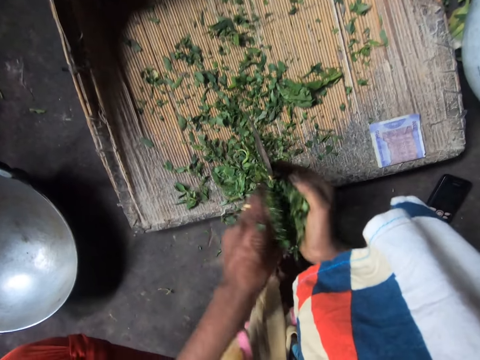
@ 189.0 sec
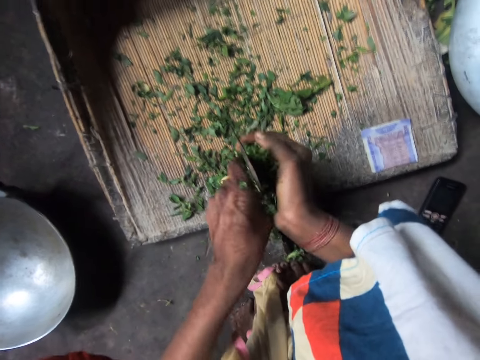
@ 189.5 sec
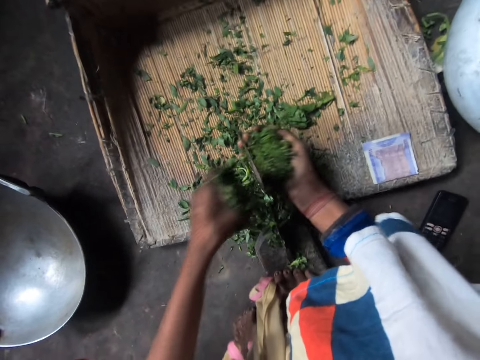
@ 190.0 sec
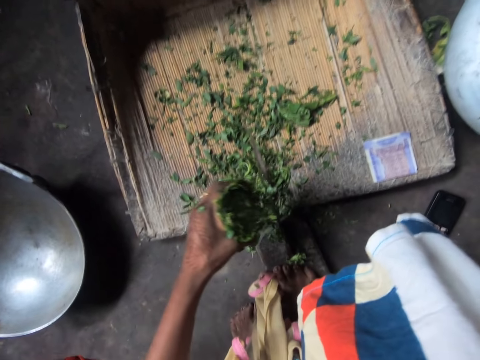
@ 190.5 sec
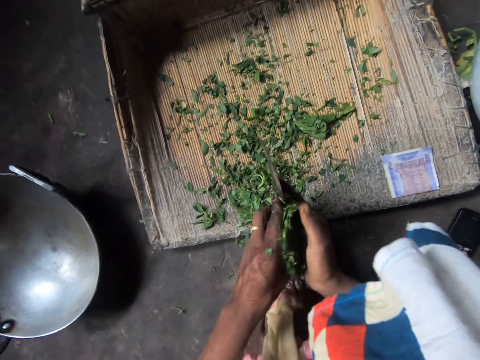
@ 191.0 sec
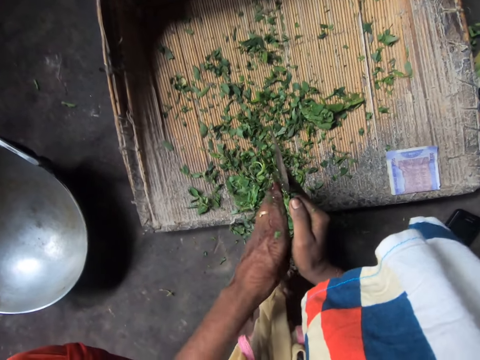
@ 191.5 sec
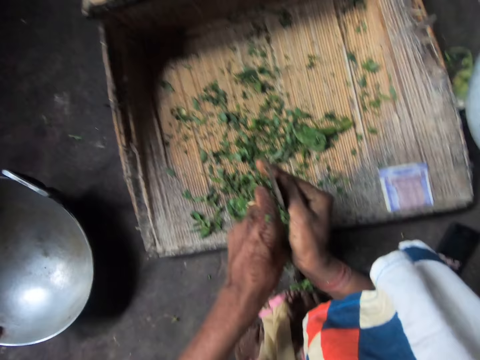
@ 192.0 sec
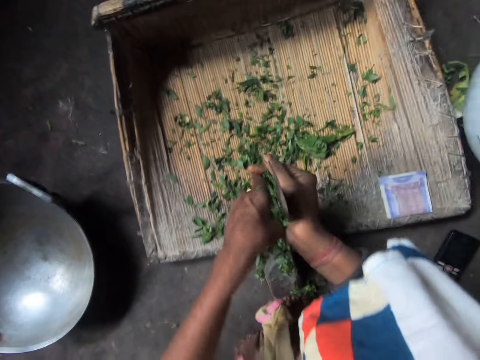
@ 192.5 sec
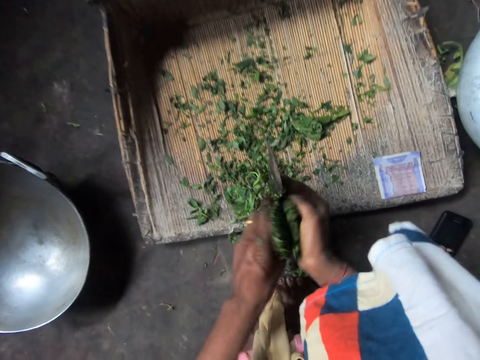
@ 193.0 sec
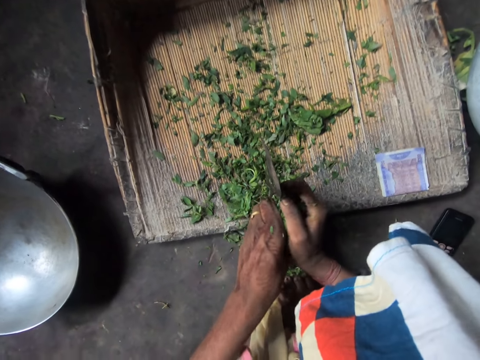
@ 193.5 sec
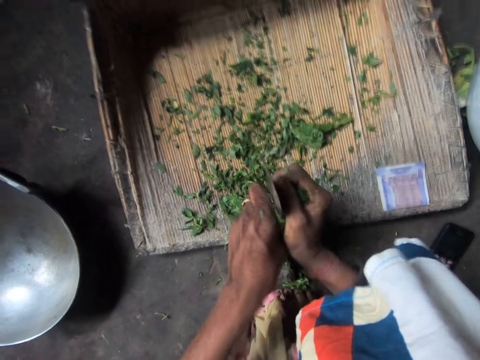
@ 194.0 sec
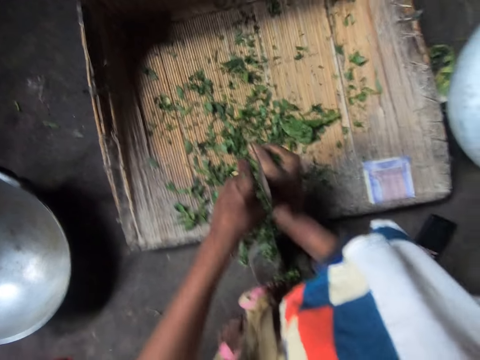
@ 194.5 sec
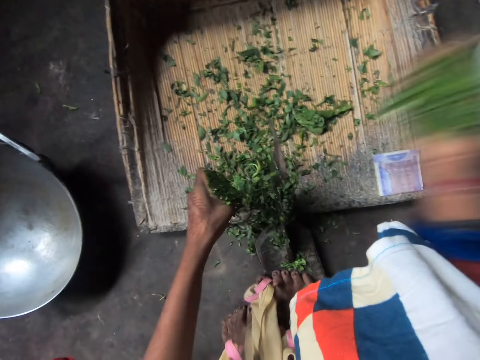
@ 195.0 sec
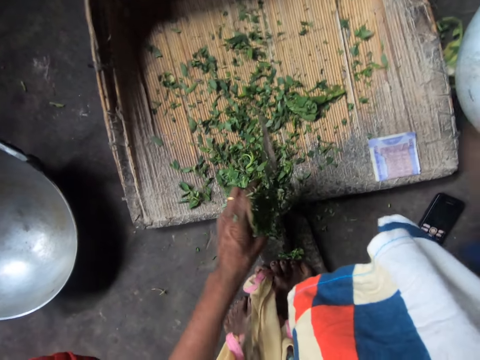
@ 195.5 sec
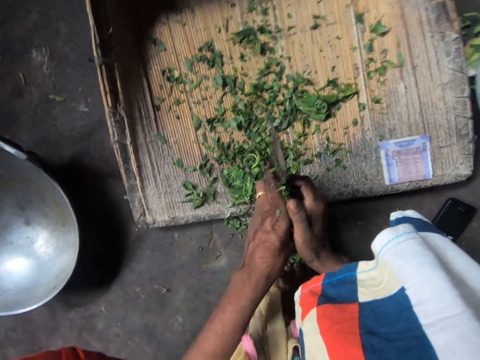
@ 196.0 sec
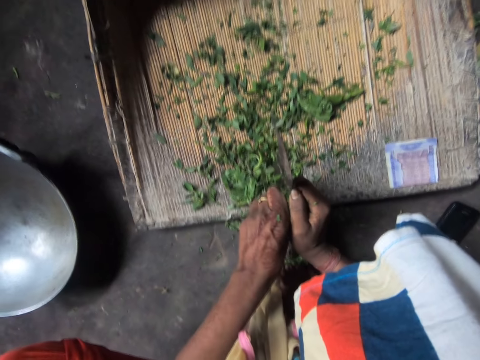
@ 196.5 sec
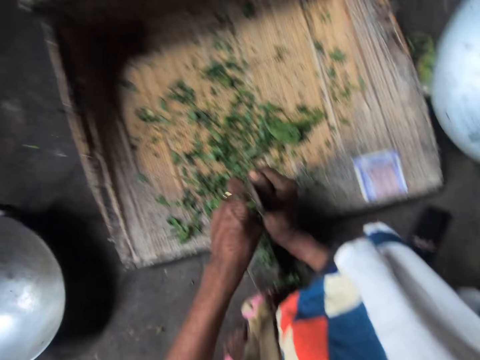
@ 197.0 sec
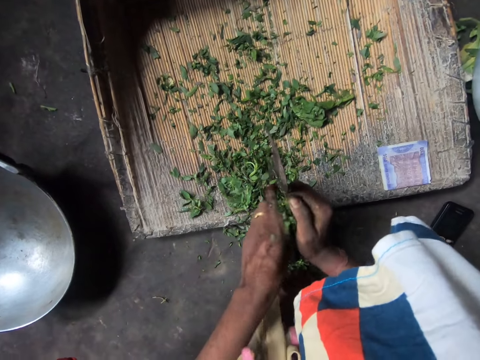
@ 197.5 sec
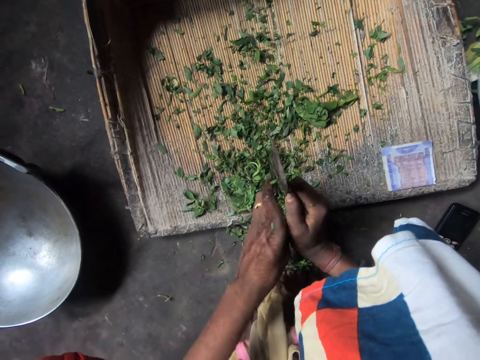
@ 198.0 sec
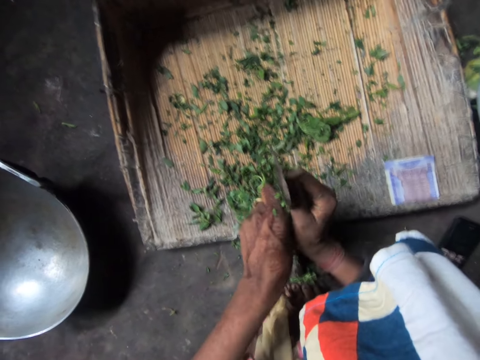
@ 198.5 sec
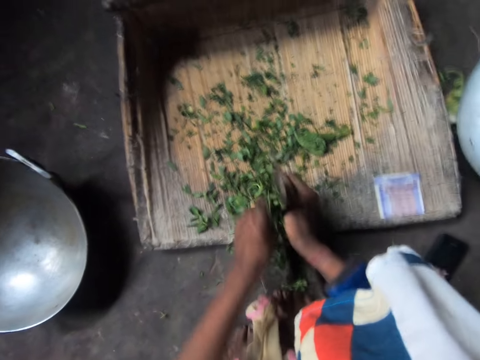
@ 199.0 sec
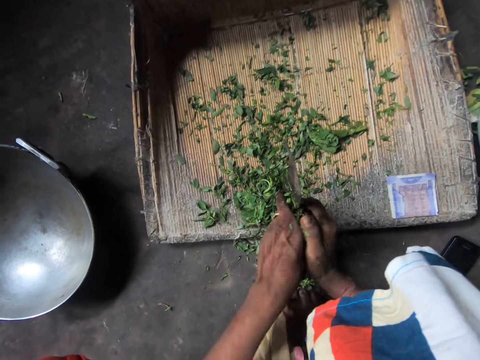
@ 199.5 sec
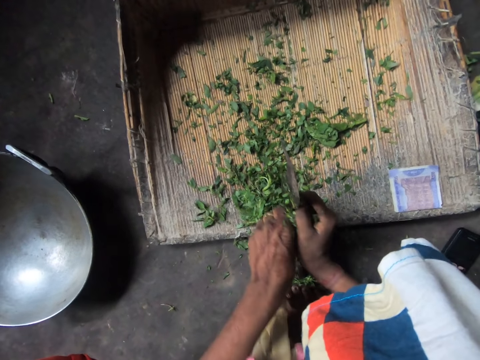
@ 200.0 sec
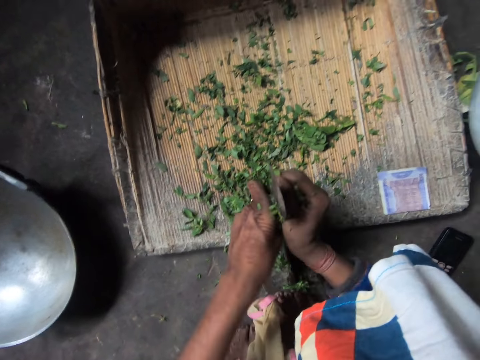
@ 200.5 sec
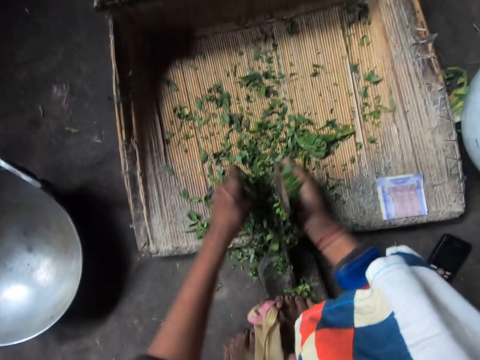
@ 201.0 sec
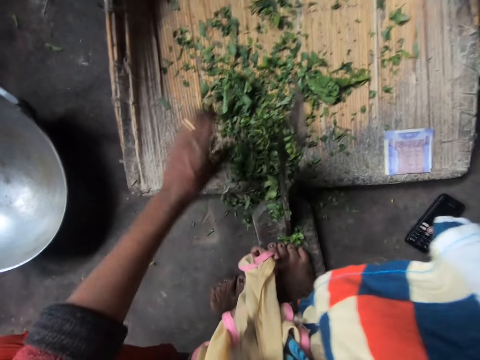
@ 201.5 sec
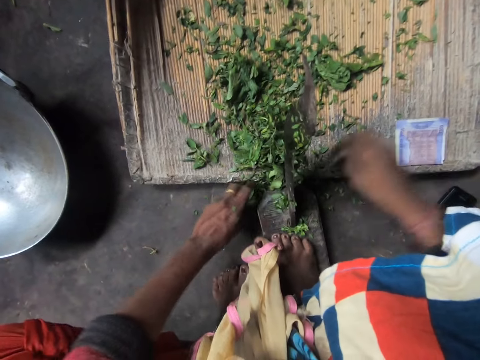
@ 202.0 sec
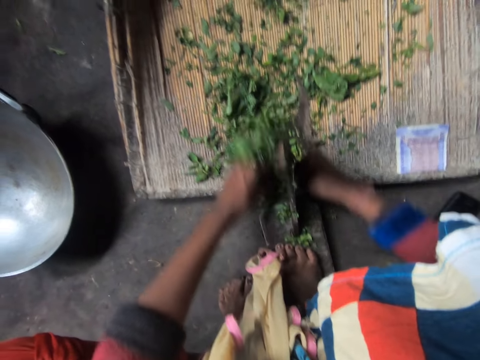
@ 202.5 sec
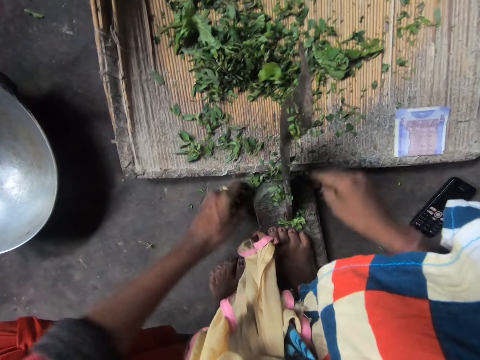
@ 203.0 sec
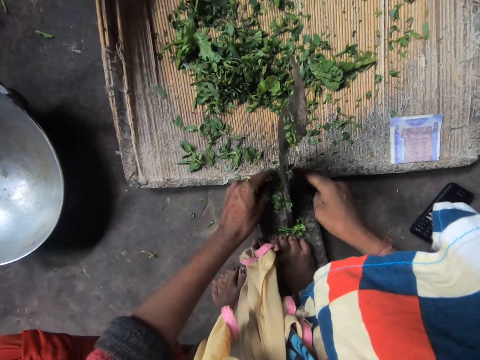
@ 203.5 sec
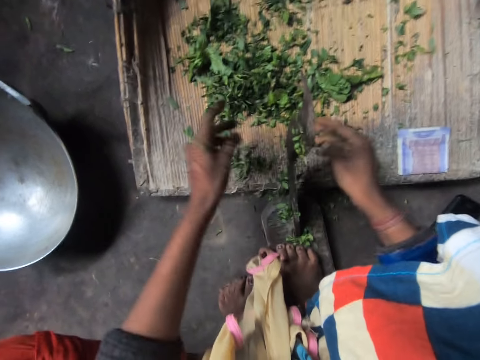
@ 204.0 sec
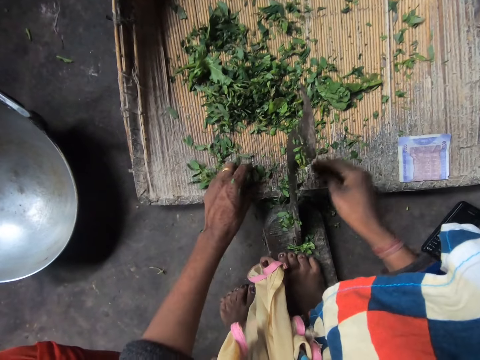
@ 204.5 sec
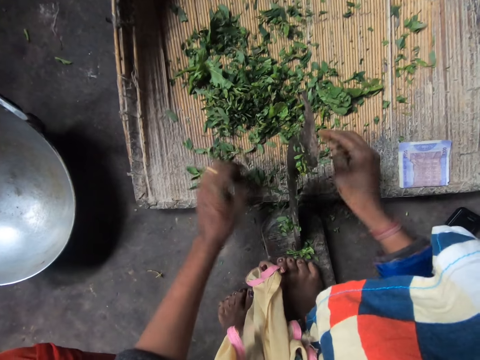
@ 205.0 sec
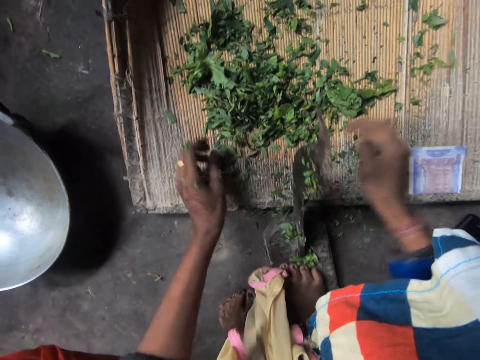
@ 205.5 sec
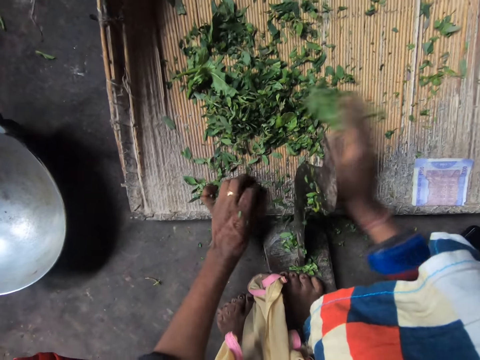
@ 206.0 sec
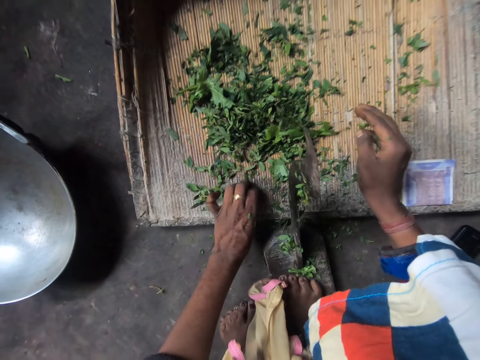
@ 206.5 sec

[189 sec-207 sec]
The camera wearer puts chopped vegetables into a clay pot or metallic pot. They resume cutting the vegetables with the kitchen axe attached to the chopping board. They put the chopped vegetables into the clay pot. They resume cutting the vegetables with the kitchen axe attached to the chopping board. They put the chopped vegetables into the clay pot. They sort the vegetables on the chopping board.

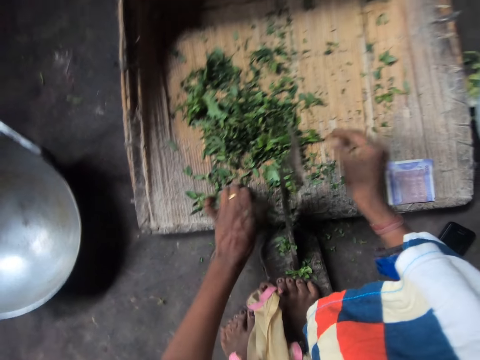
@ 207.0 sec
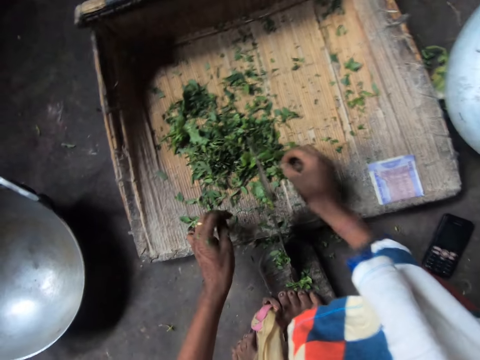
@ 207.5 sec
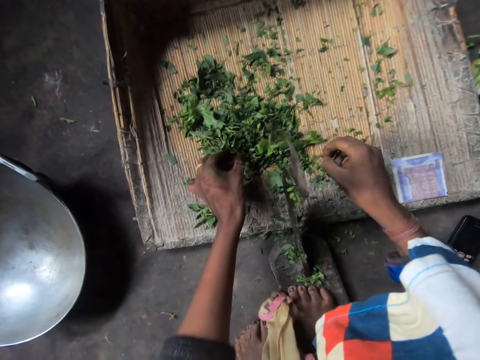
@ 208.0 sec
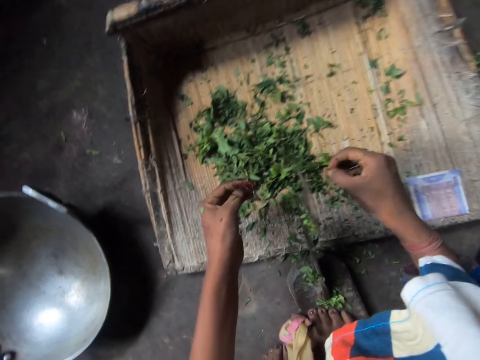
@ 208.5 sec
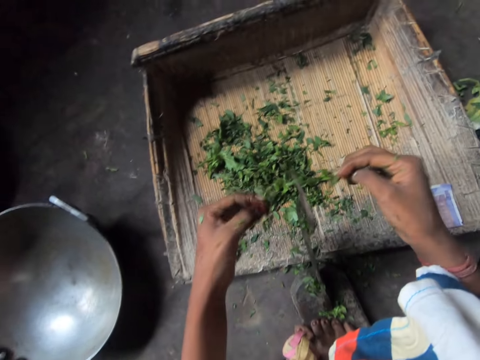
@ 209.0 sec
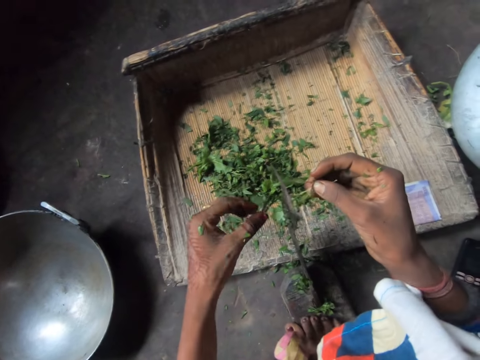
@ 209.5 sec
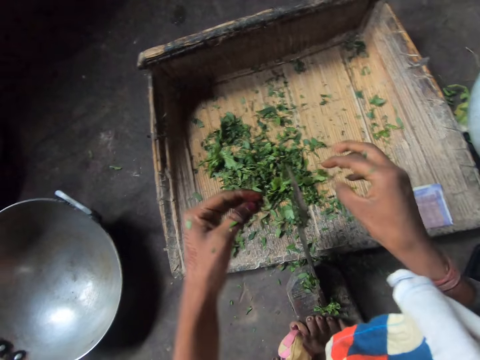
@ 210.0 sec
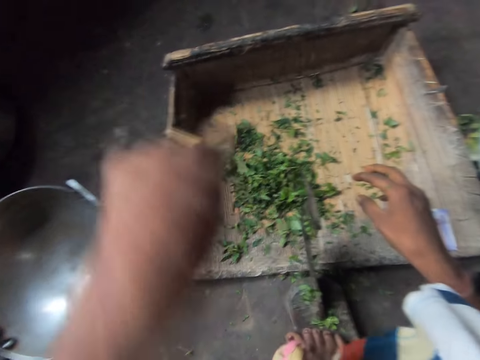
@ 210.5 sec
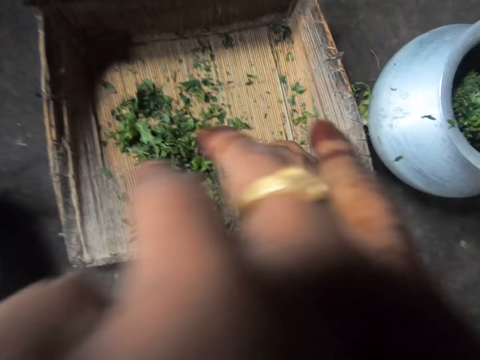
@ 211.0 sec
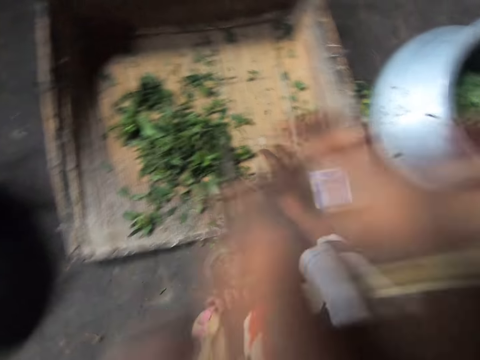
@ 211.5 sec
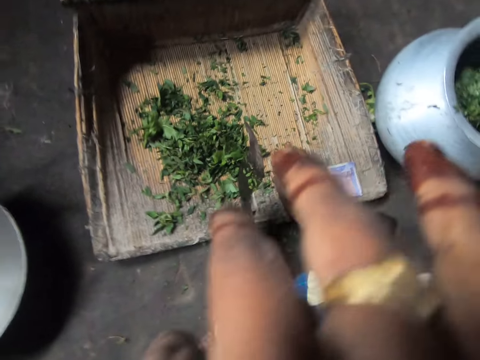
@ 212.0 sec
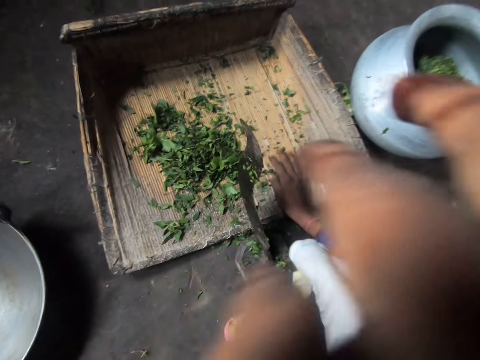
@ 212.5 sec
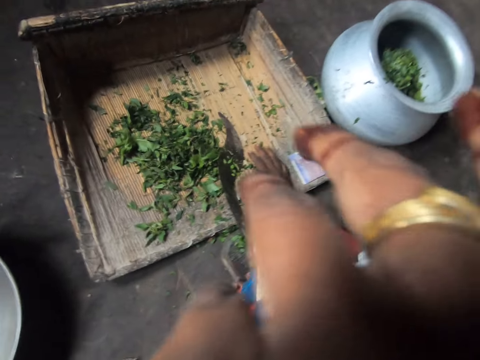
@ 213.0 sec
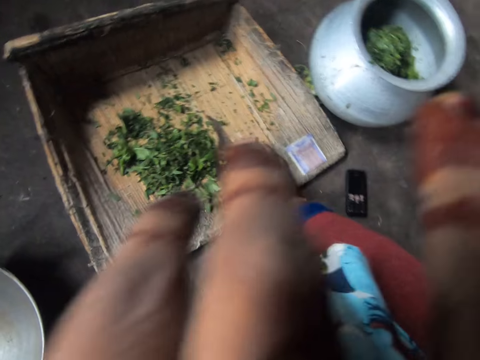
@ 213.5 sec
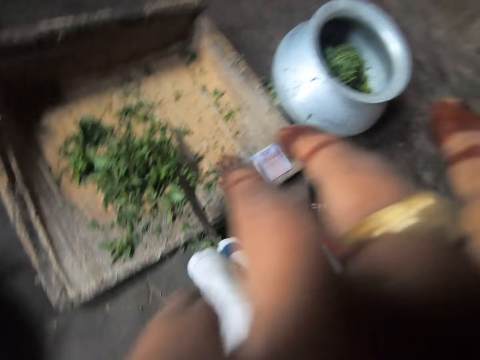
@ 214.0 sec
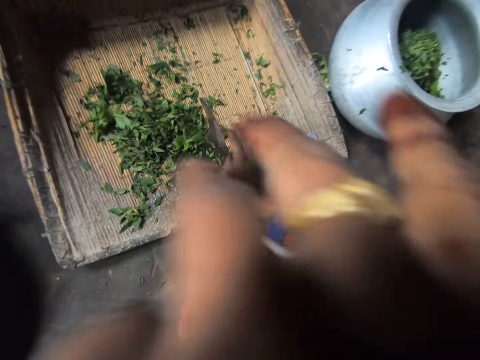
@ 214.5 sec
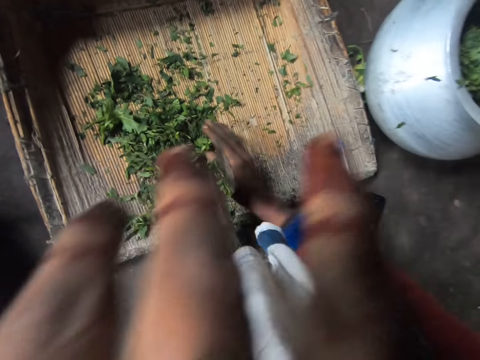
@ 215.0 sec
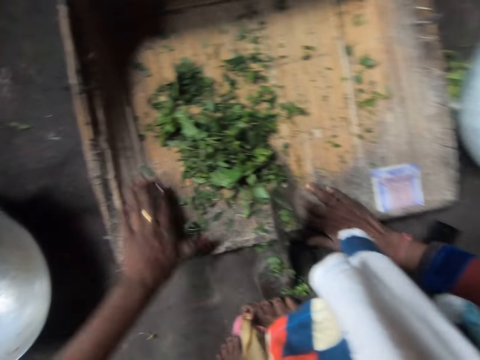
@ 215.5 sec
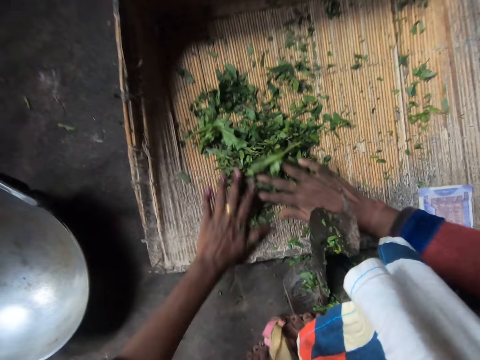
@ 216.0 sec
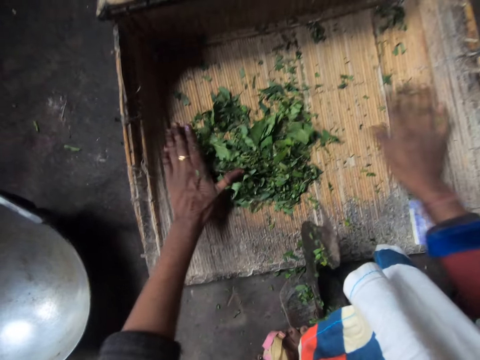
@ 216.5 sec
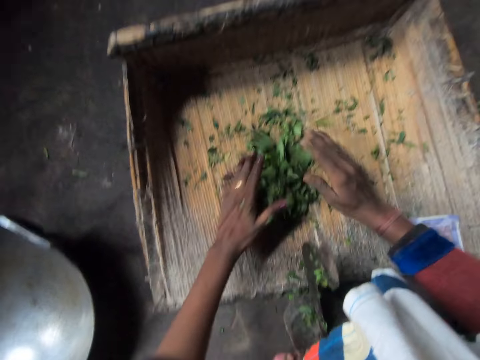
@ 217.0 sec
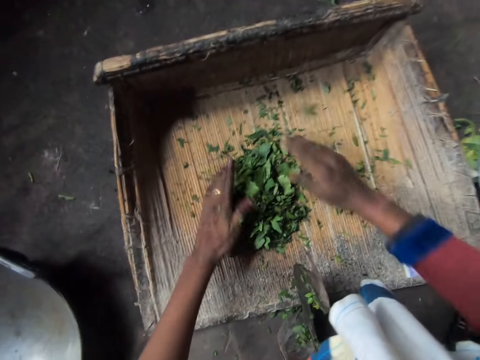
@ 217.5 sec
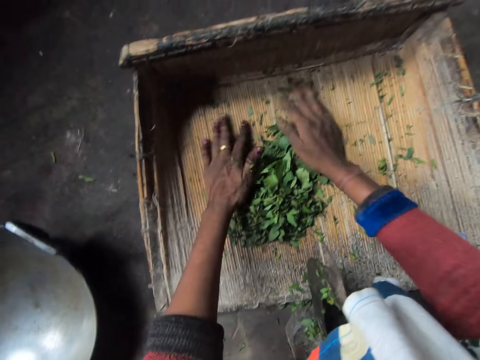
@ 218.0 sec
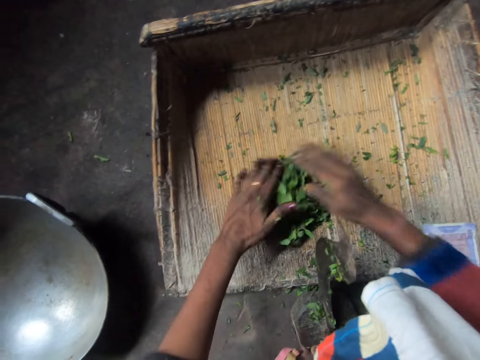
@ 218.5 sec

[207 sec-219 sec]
The camera wearer drops a vegetable piece on the chopping board. She drops a vegetable piece on the ground. She wipes her hand on her face. She gathers vegetables on the chopping board to one place.
